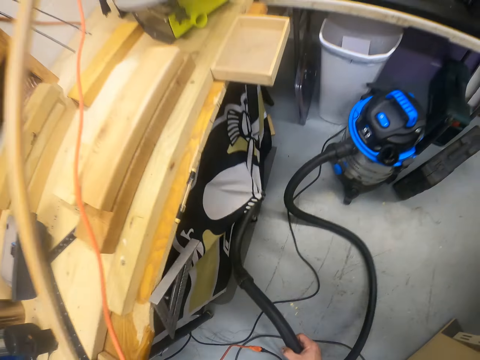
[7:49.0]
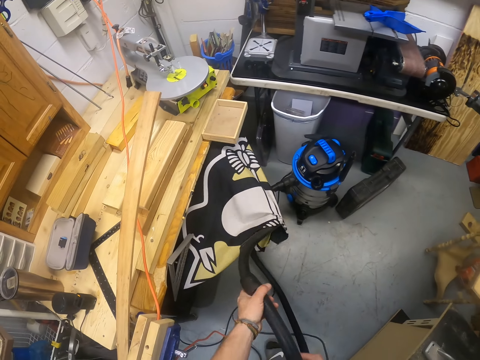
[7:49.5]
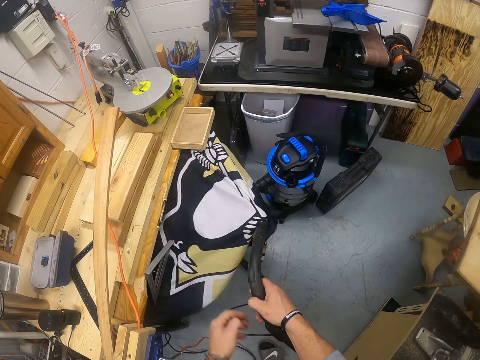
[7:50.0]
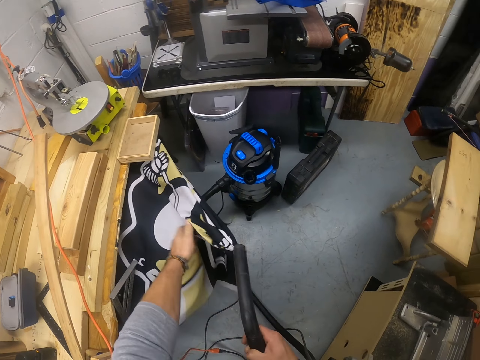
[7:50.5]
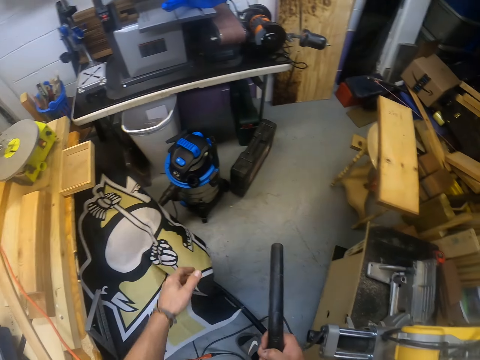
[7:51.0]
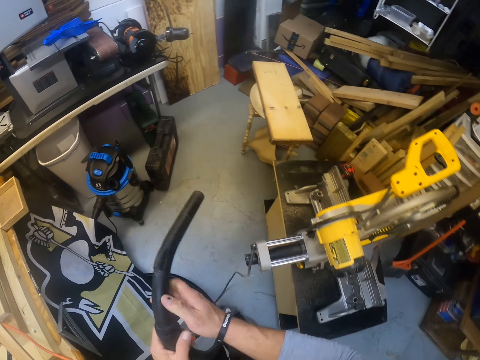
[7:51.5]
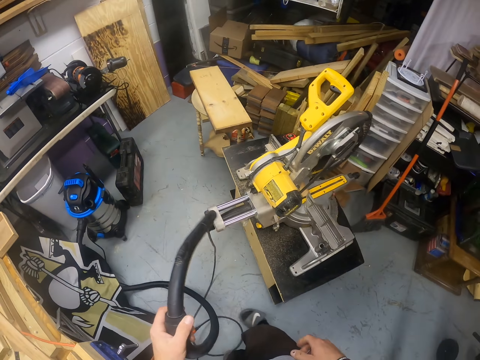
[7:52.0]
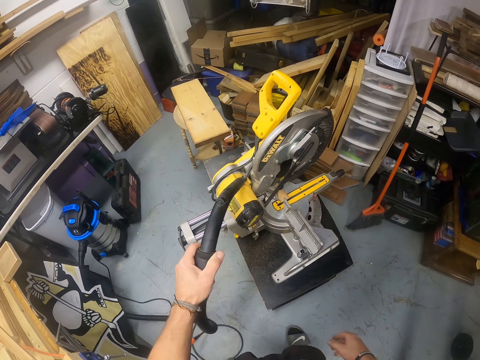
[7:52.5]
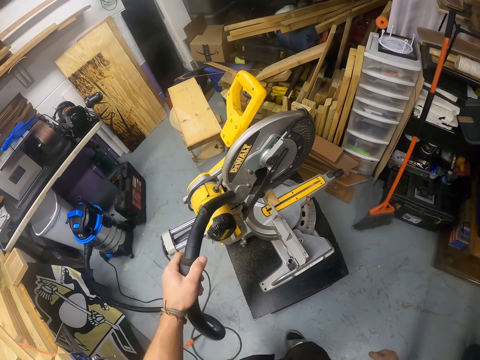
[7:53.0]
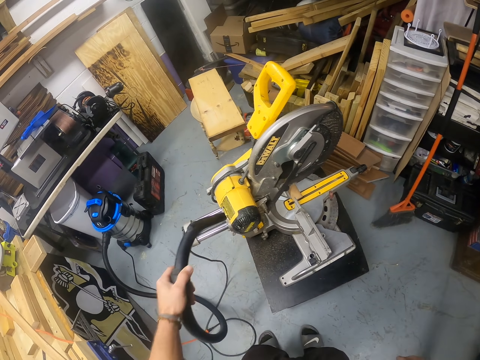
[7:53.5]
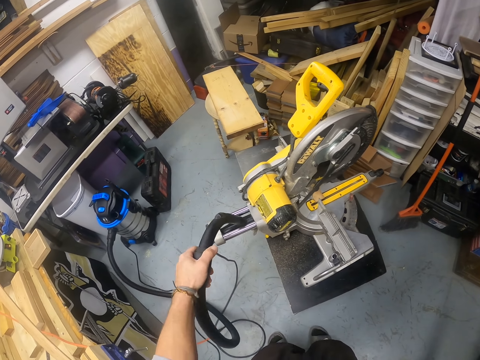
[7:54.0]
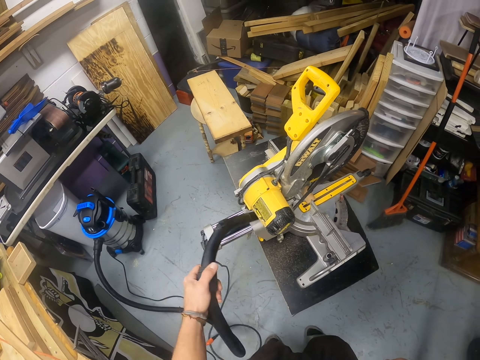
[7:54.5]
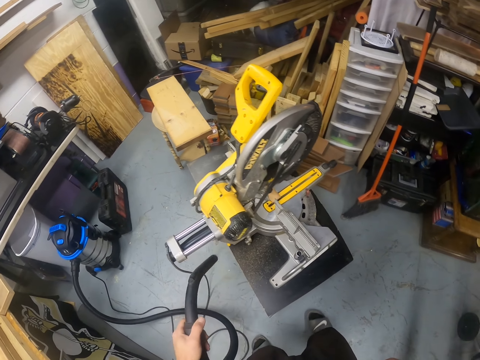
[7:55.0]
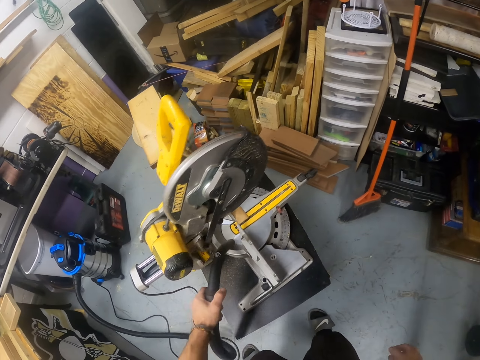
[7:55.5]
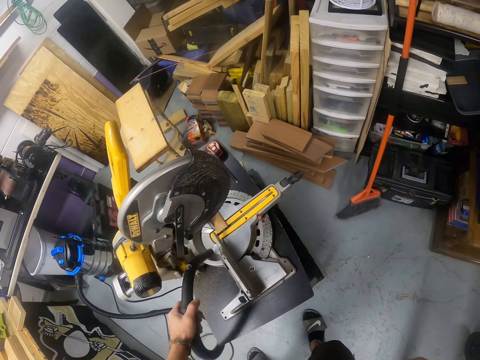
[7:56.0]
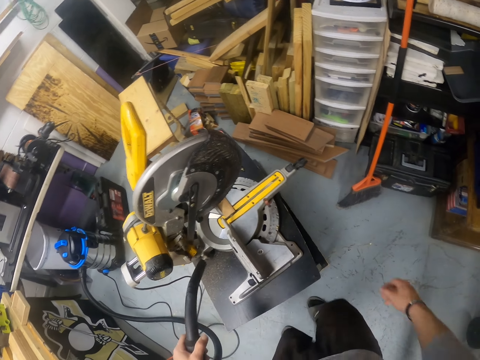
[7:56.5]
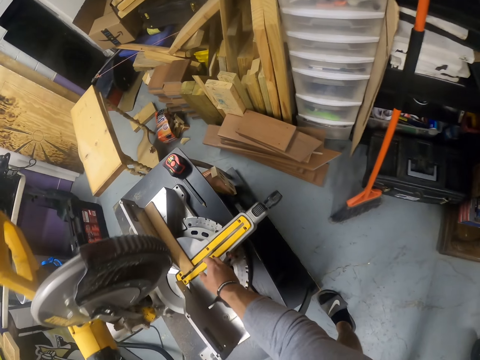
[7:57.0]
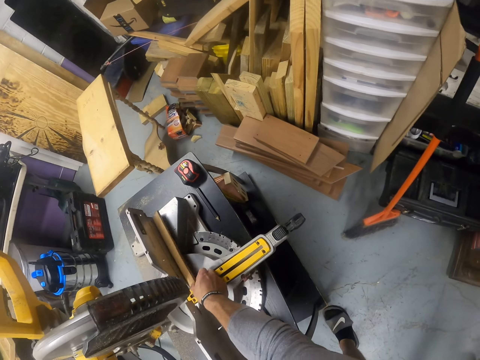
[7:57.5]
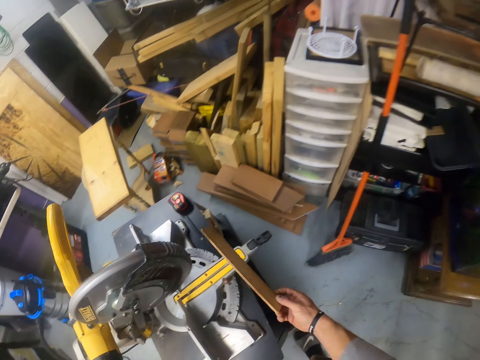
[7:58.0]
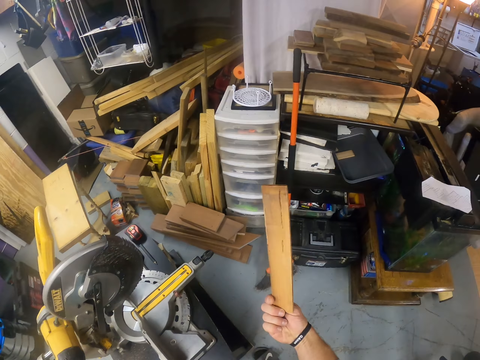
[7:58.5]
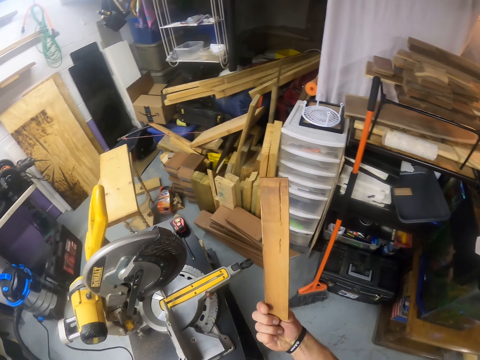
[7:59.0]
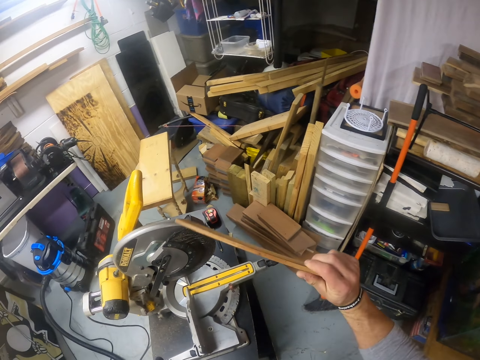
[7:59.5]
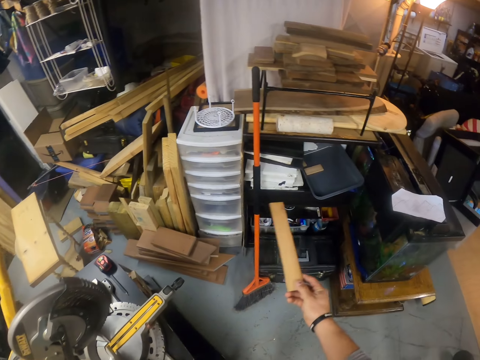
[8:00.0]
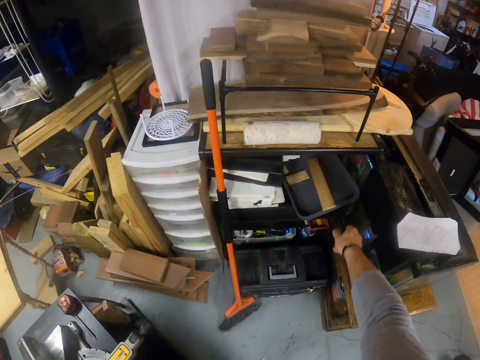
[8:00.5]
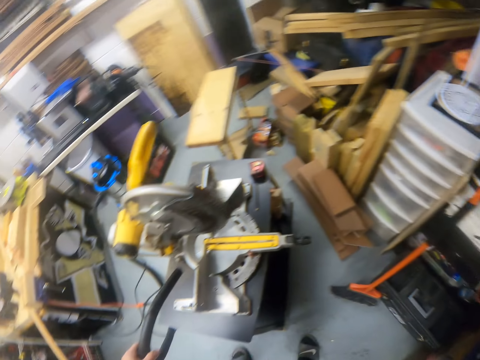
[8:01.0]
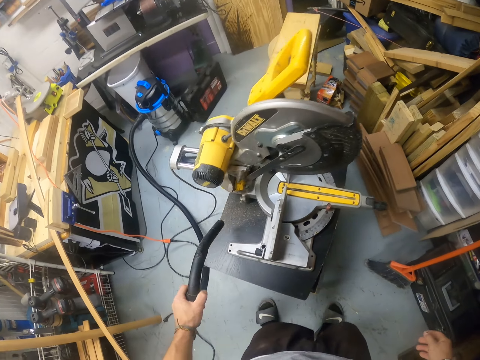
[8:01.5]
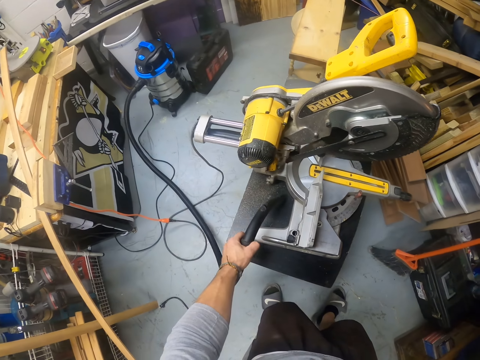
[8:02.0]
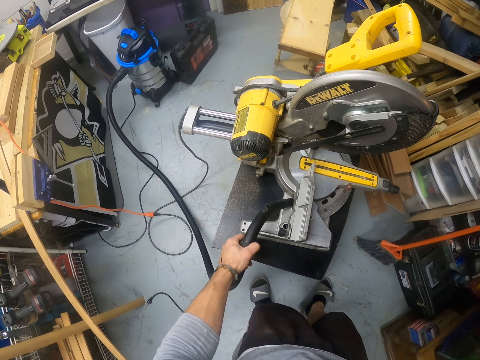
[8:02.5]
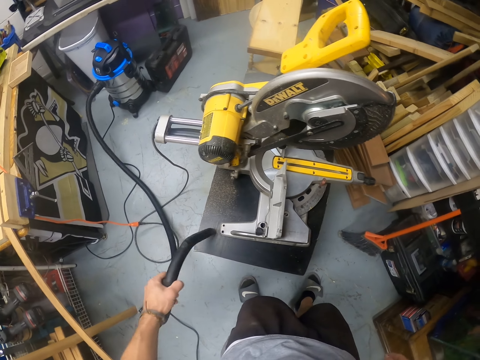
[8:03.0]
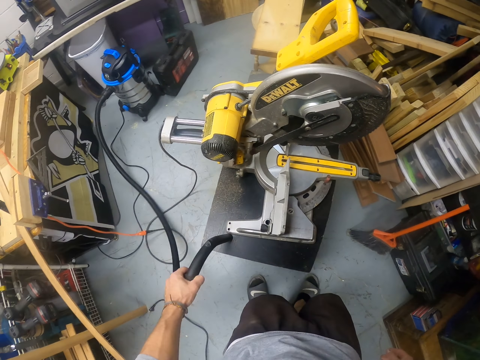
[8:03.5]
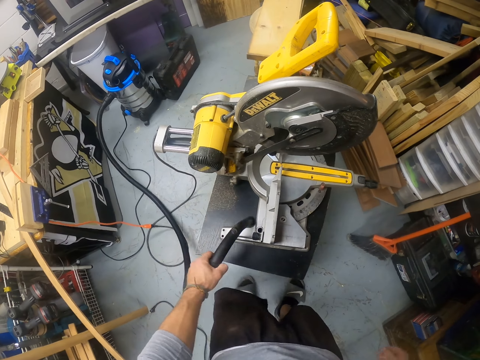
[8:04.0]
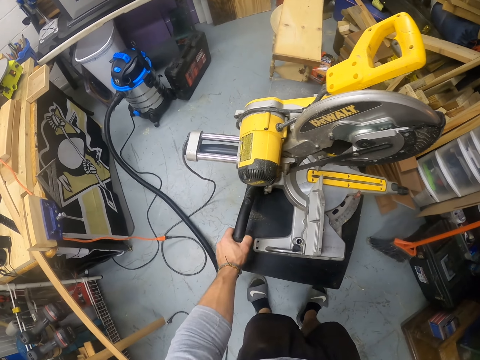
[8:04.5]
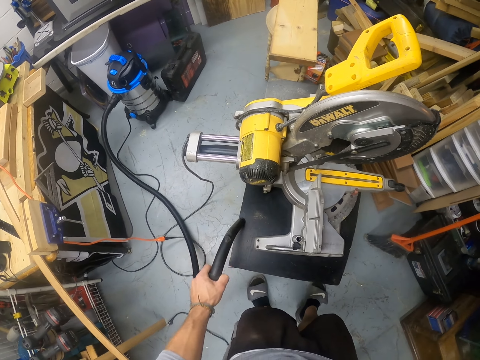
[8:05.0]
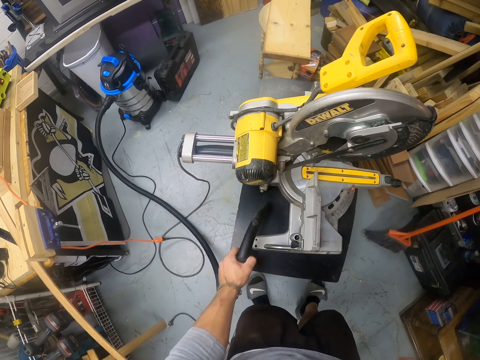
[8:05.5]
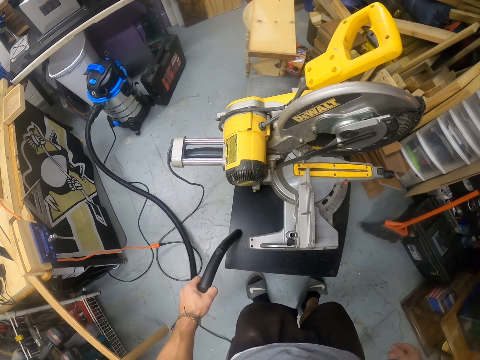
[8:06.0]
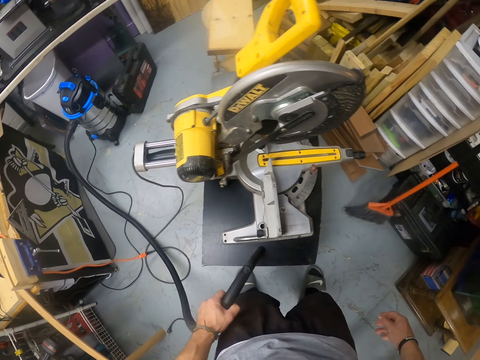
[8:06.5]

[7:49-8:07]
The camera wearer pulls the hose or pipe of the vacuum cleaner with both hands. He touches a fabric with his left hand. He passes the hose of the vacuum to his left hand from his right hand. He cleans the sawing machine and the bench with the hose of the vacuum cleaner with his left hand. He picks up the wood on the sawing machine with his right hand. He looks at the wood. He throws the wood in a tray with his right hand. He blows dirt on the cutting machine with the pipe.

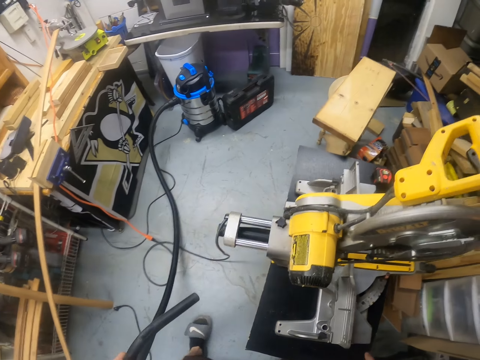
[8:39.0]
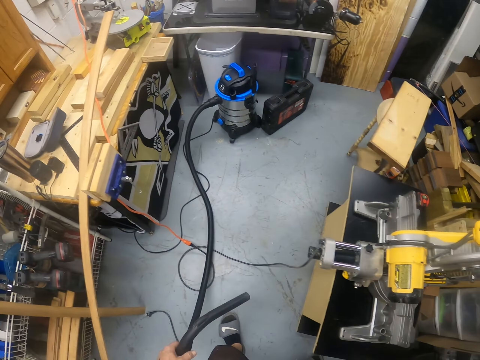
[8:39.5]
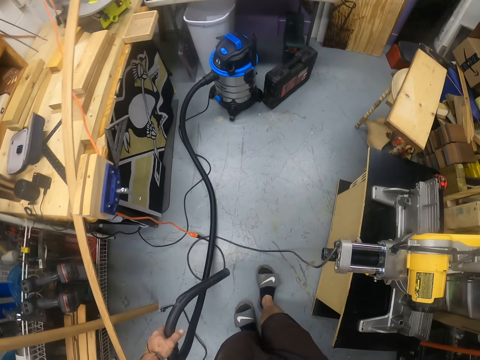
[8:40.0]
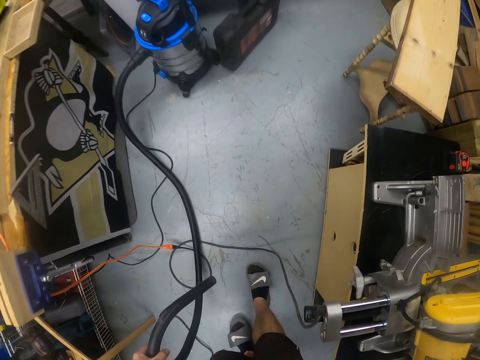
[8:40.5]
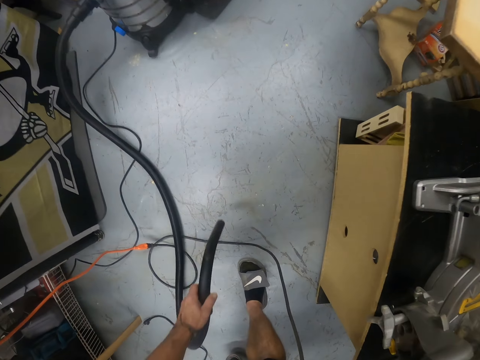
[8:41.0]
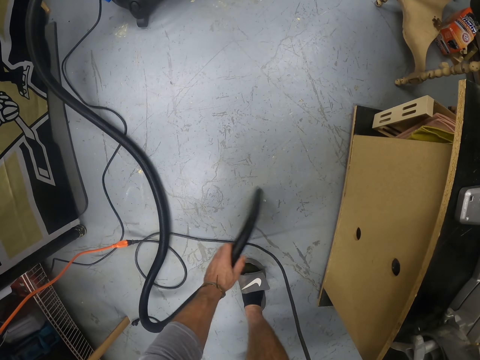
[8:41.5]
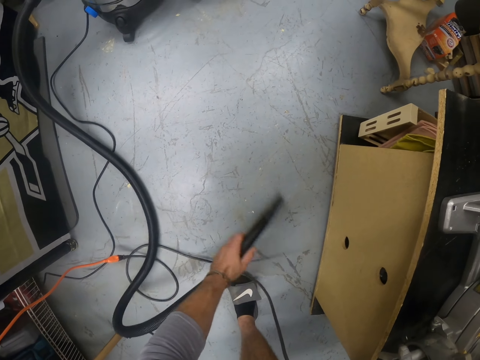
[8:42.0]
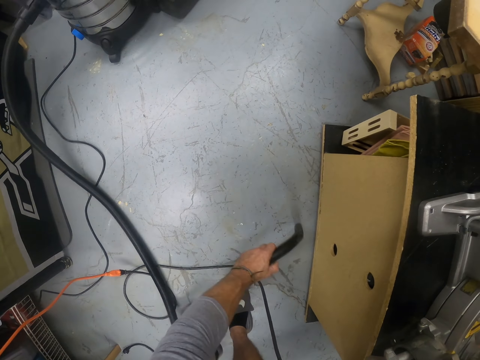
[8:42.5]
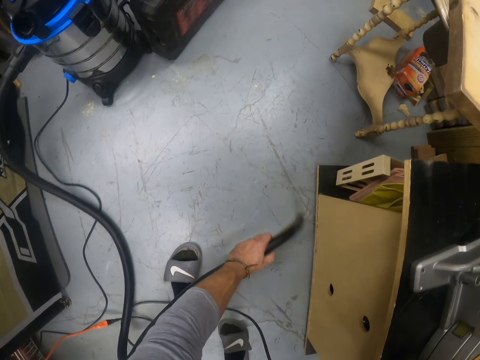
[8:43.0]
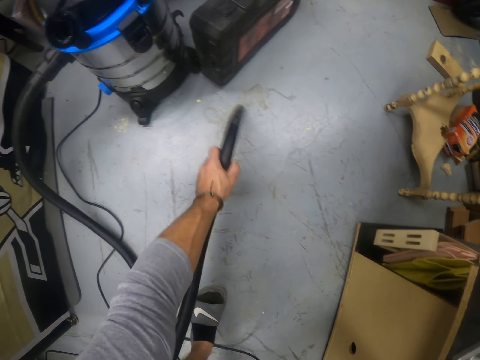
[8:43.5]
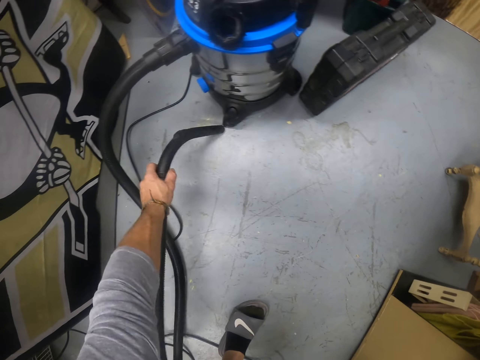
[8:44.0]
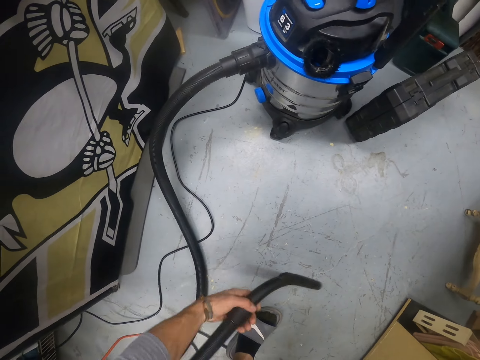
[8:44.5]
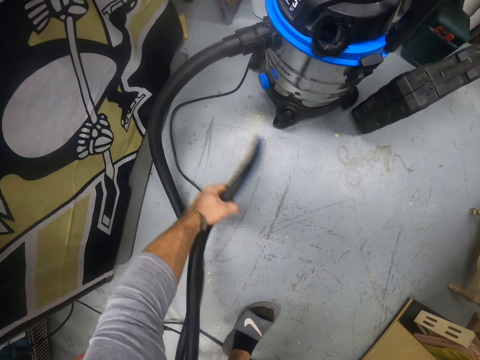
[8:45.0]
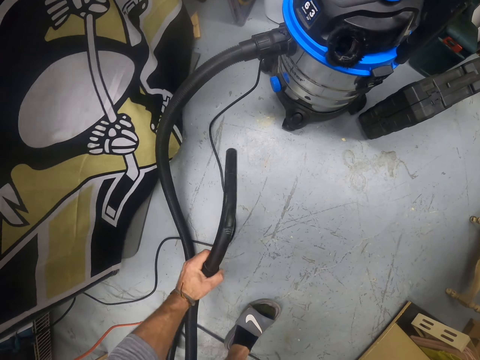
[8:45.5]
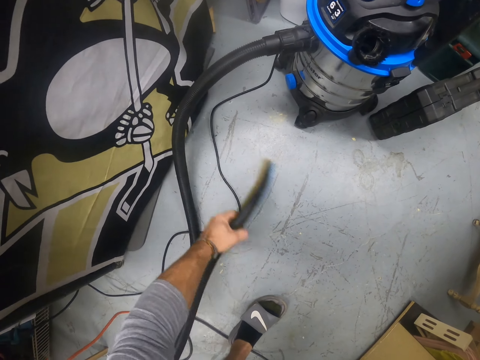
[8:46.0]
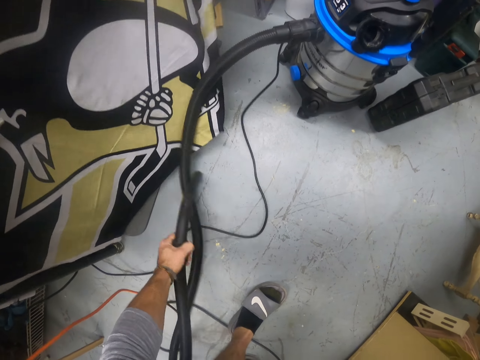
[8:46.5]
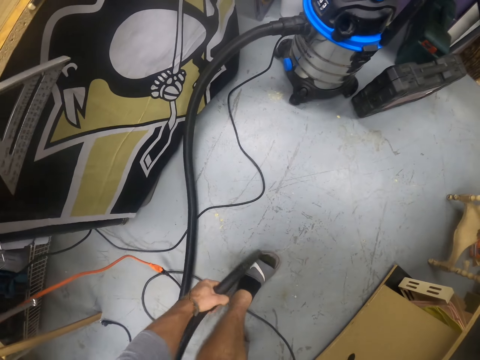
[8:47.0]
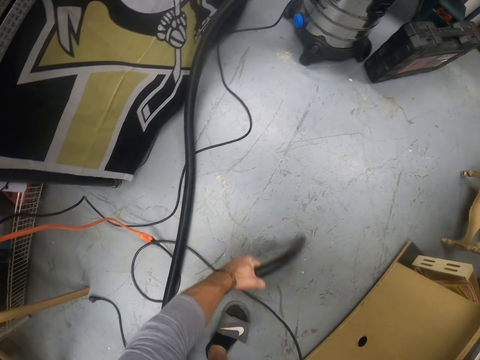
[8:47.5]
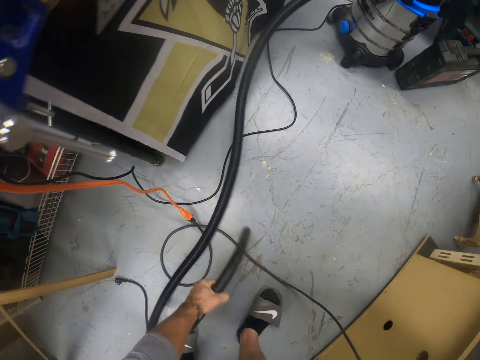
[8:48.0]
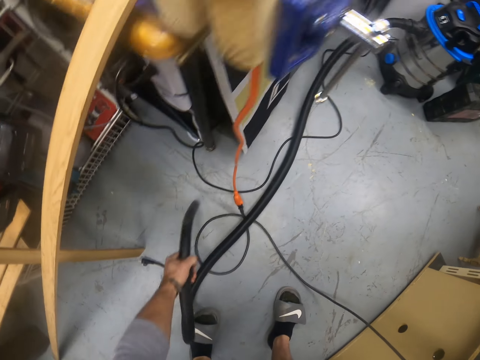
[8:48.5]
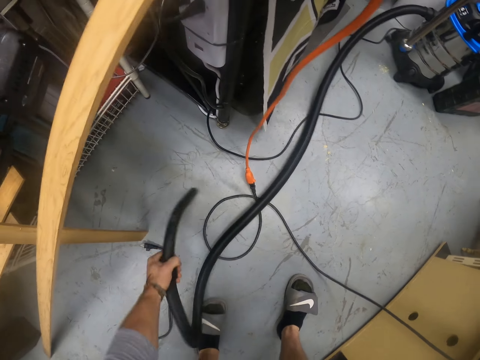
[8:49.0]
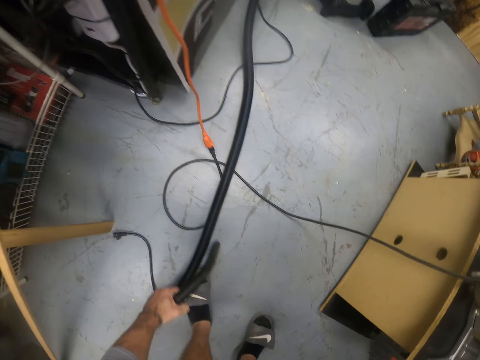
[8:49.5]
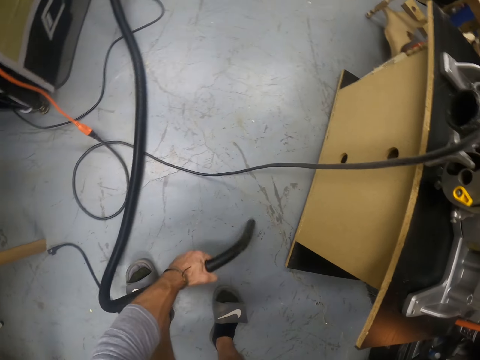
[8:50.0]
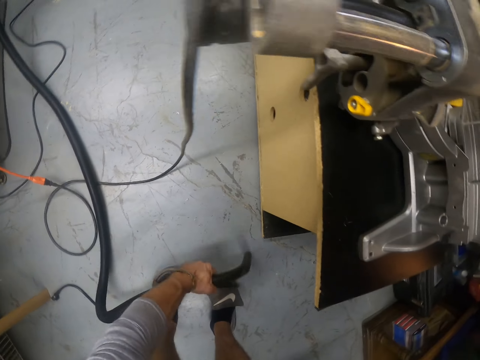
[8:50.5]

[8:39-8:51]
The camera wearer cleans the floor with the hose of the vacuum cleaner with his left hand. He blows dust on the floor.
